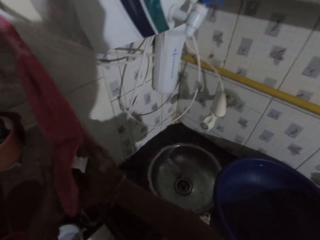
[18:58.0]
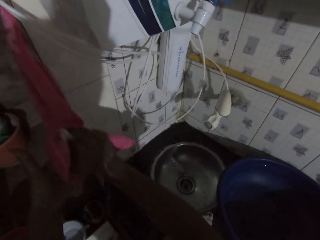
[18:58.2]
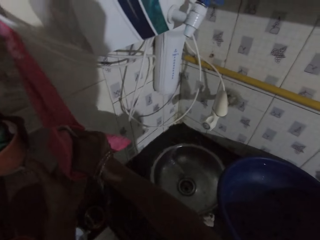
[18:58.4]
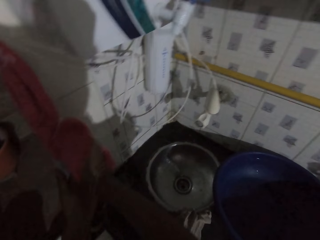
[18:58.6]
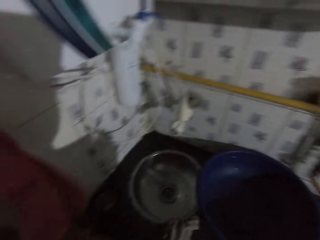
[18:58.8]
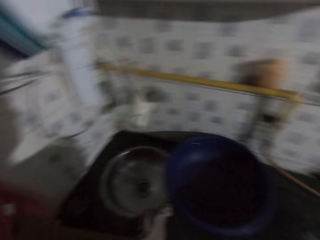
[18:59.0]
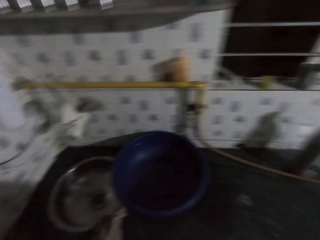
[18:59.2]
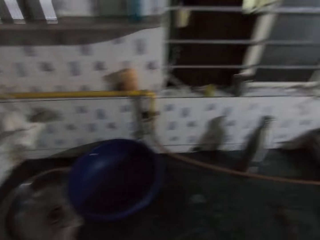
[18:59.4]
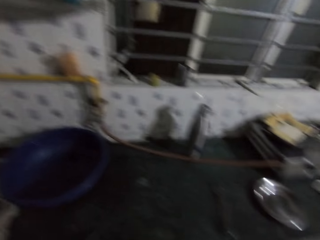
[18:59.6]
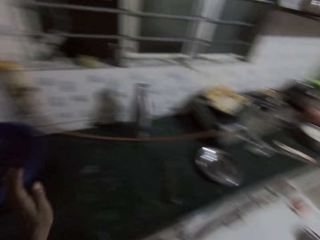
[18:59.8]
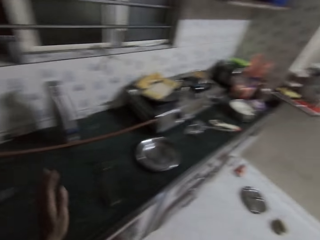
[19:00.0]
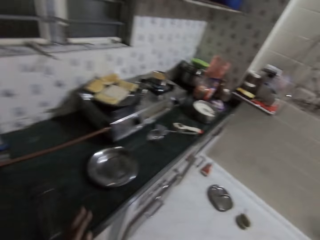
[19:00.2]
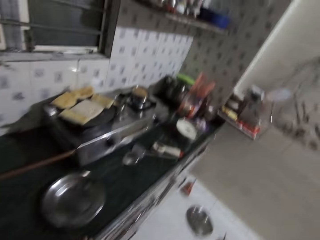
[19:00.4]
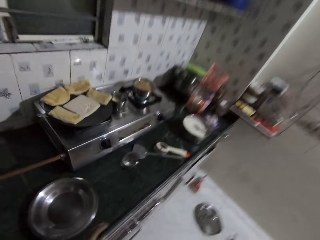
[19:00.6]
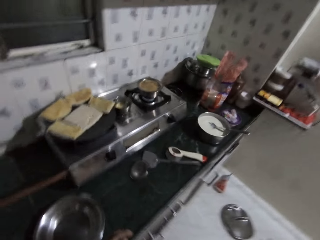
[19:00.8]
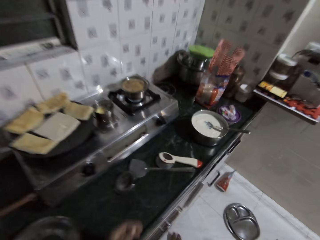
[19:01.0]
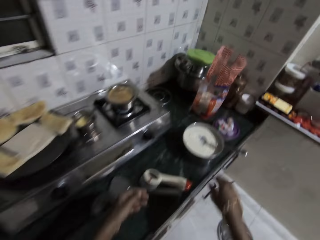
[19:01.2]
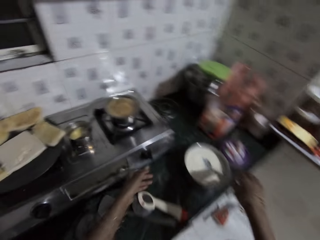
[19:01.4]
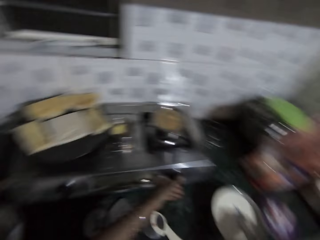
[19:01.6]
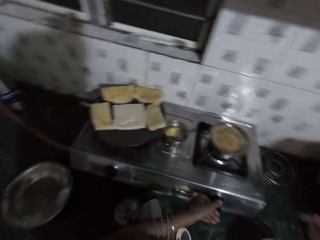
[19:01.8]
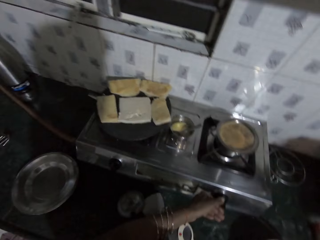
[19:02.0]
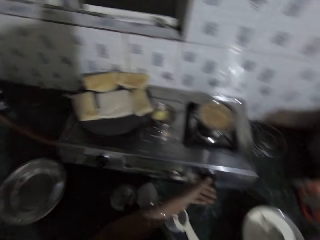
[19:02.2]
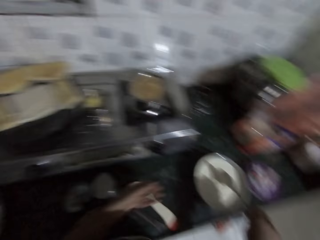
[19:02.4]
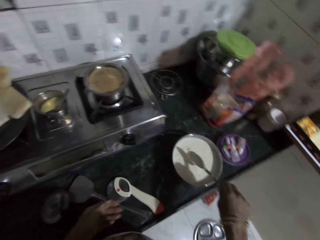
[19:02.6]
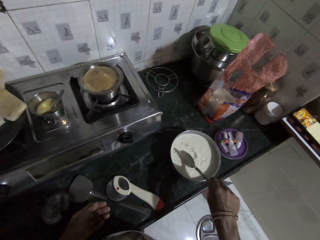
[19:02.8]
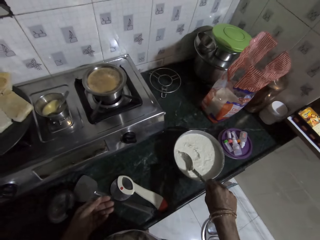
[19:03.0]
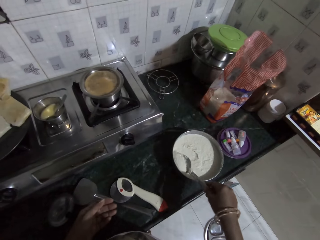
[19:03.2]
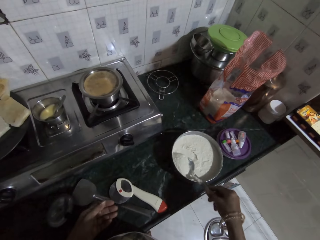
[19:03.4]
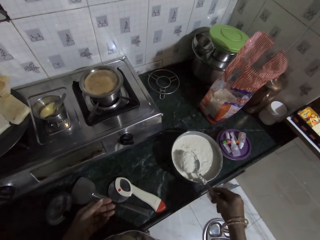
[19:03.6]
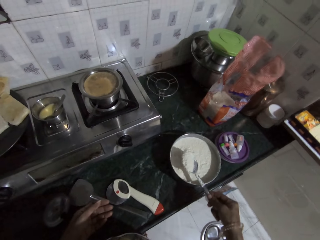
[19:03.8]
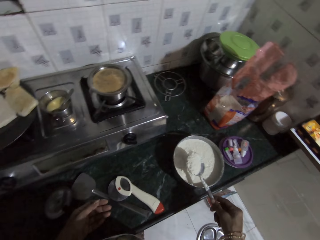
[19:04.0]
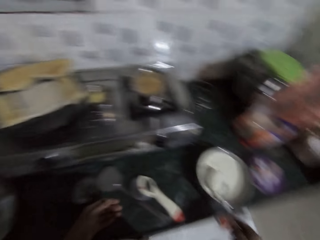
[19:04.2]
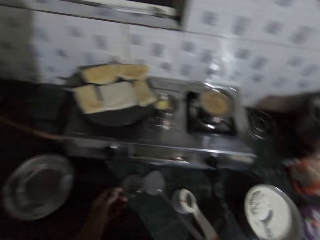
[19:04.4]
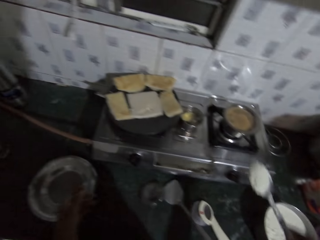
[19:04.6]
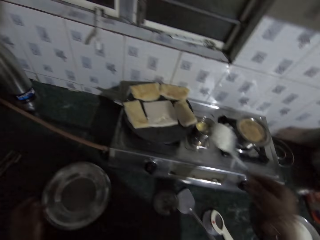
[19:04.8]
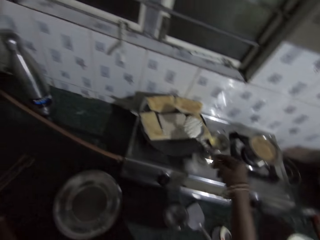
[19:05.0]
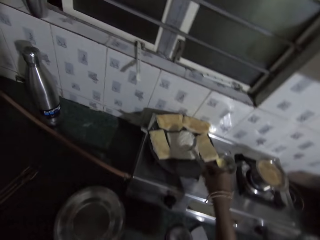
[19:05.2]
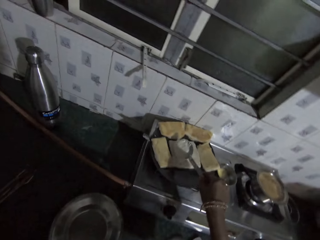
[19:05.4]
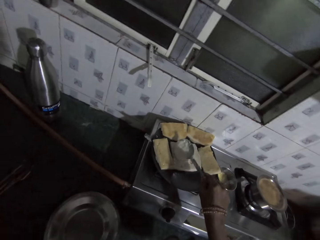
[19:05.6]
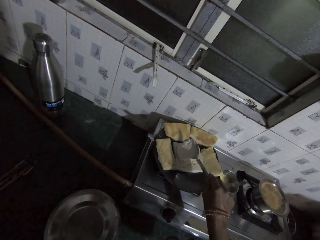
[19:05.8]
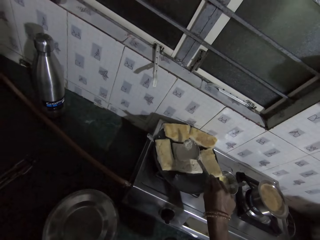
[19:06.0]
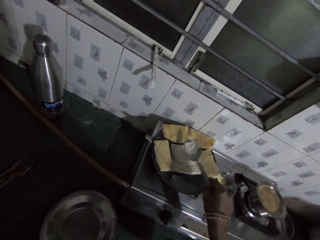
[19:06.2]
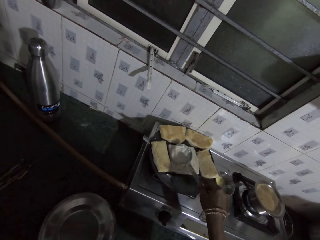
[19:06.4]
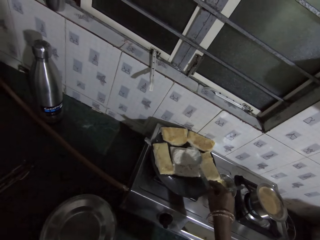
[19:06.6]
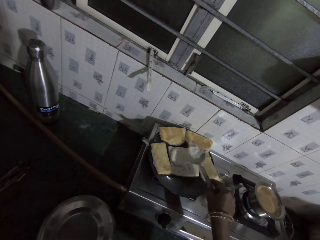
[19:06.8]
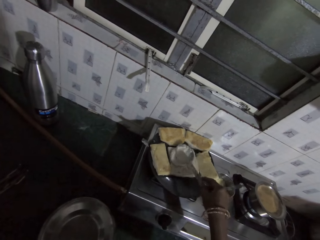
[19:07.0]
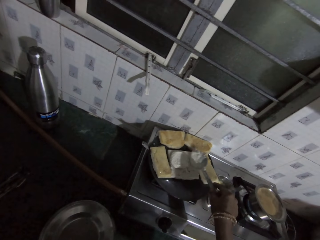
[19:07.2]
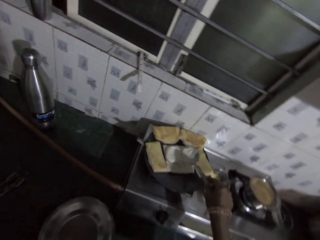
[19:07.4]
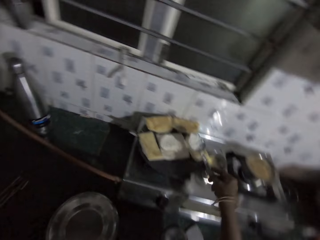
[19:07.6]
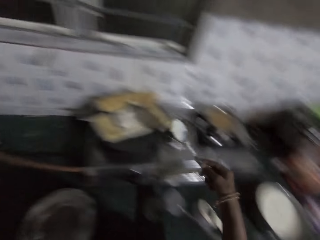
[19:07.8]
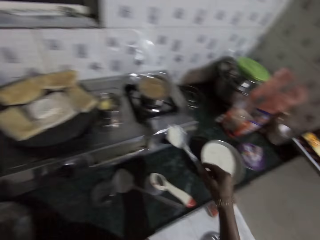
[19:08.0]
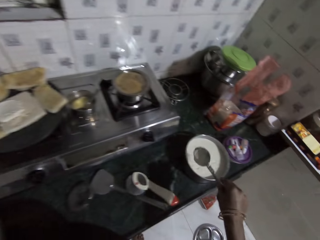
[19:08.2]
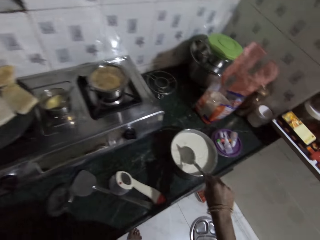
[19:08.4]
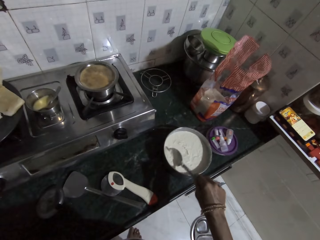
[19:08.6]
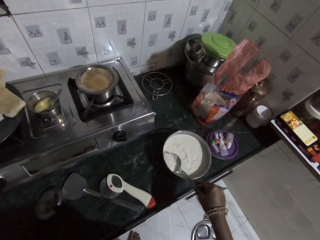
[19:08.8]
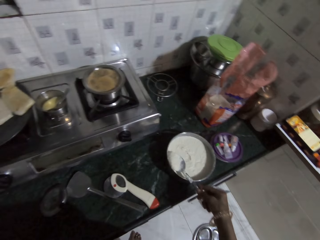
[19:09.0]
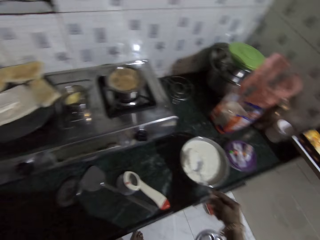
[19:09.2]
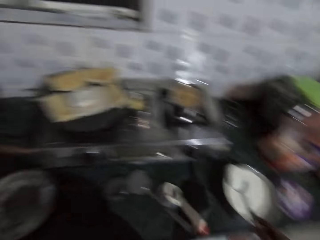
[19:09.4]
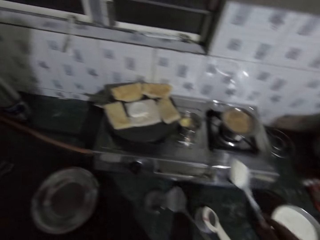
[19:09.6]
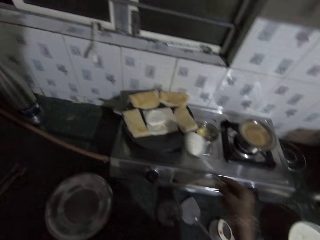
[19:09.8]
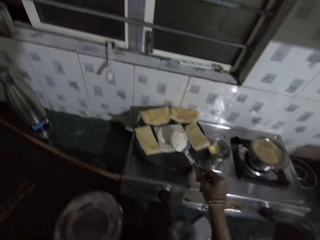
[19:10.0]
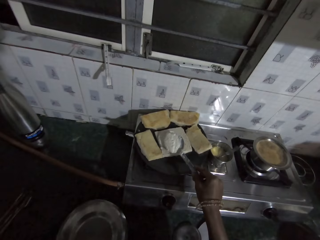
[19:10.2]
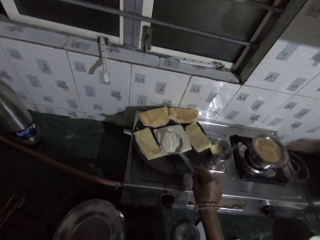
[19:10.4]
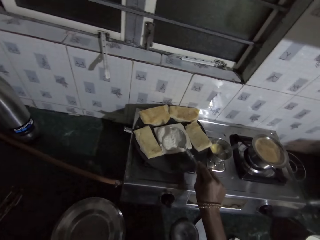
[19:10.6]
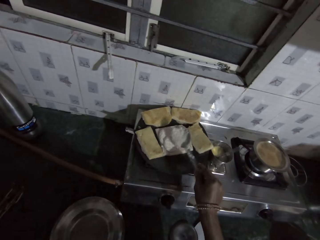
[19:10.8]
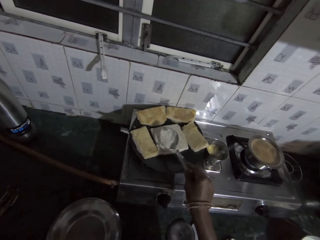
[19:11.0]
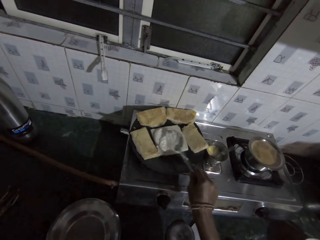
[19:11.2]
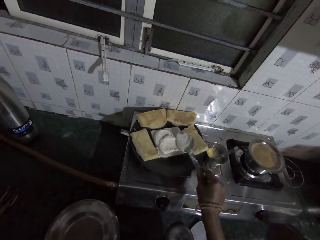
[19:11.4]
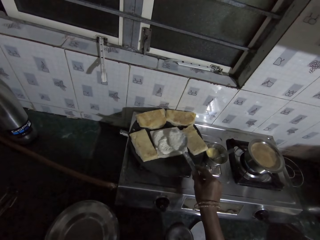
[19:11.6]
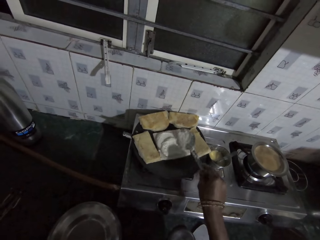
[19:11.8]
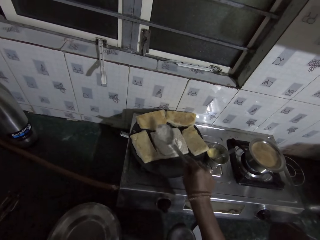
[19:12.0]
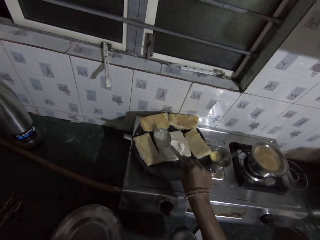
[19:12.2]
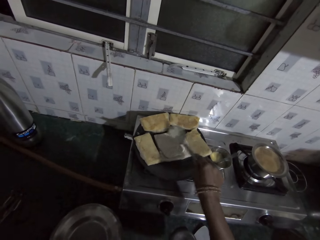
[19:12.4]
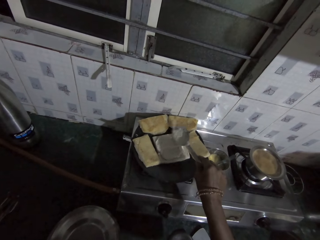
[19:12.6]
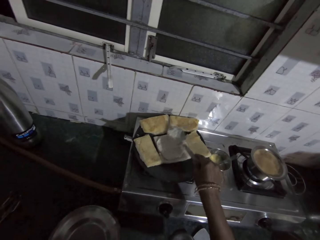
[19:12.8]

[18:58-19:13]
The camera wearer walks to the cooker. She switches the cooker with her left hand. She scoops baking powder from the plate of baking powder with the spoon in her right hand. She spreads the baking powder on the naan bread with the spoon in her right hand. She scoops baking powder from the plate of baking powder with the spoon in her right hand. She spreads the baking powder on the naan bread with the spoon in her right hand.

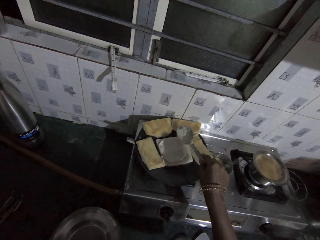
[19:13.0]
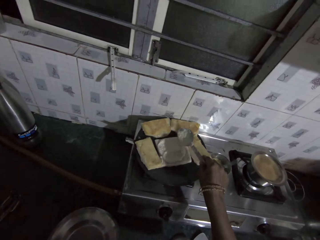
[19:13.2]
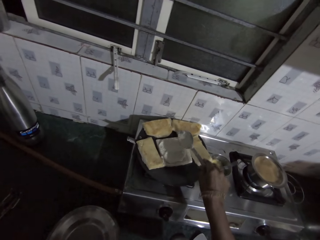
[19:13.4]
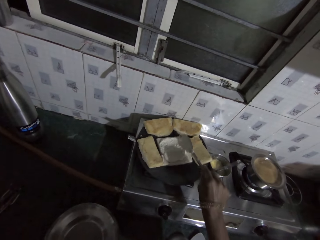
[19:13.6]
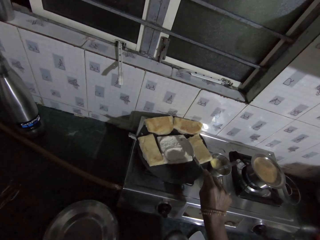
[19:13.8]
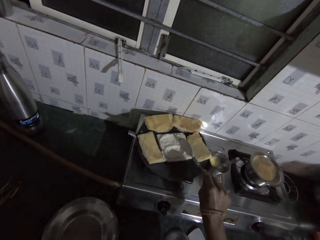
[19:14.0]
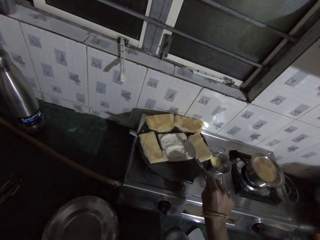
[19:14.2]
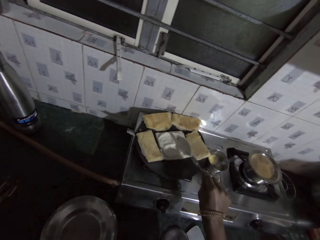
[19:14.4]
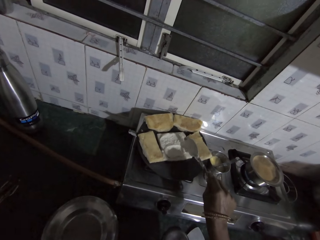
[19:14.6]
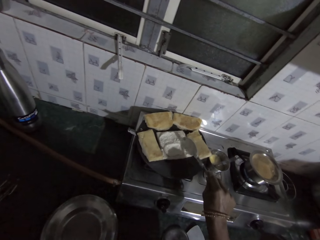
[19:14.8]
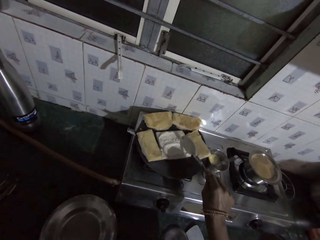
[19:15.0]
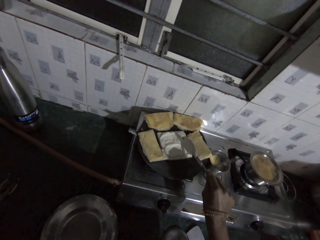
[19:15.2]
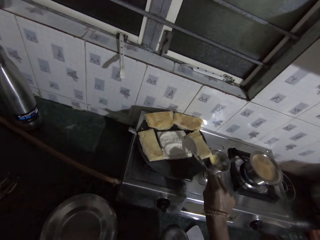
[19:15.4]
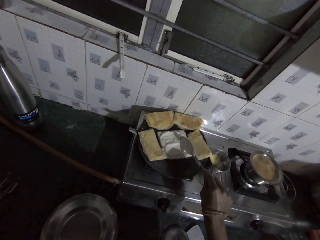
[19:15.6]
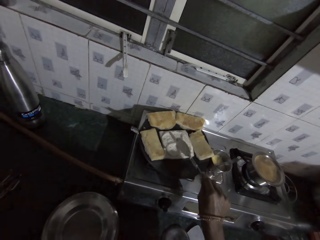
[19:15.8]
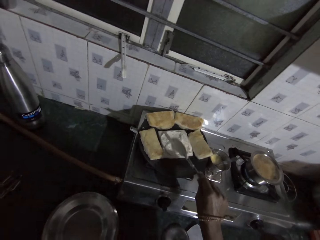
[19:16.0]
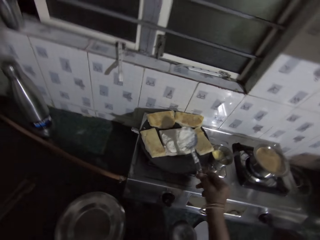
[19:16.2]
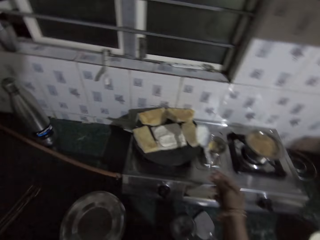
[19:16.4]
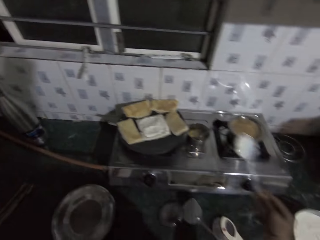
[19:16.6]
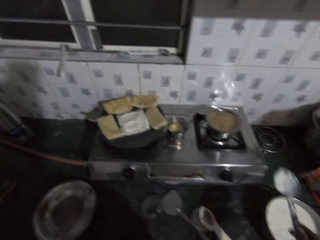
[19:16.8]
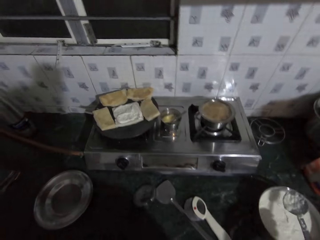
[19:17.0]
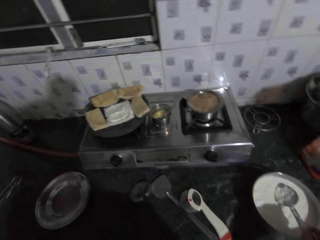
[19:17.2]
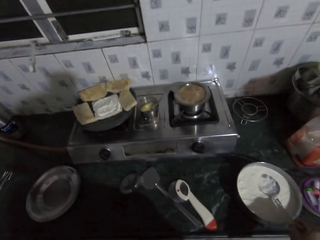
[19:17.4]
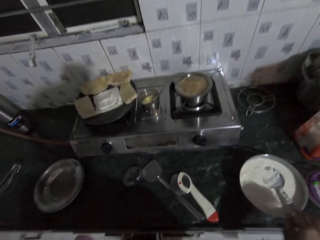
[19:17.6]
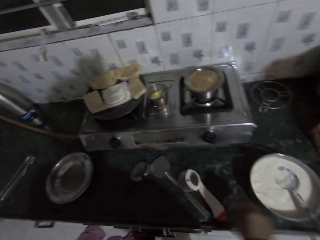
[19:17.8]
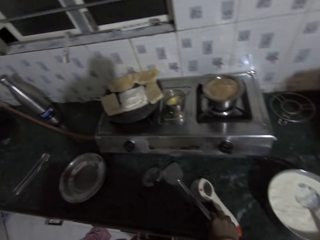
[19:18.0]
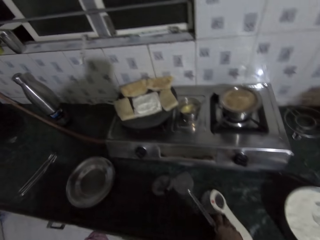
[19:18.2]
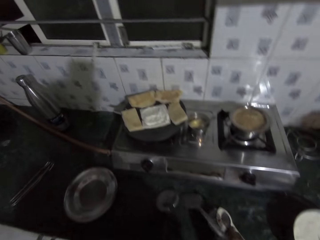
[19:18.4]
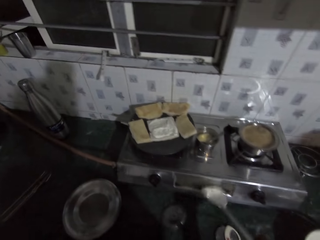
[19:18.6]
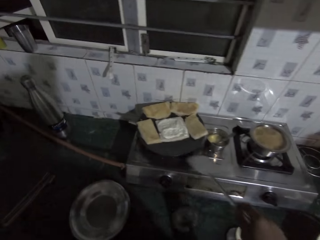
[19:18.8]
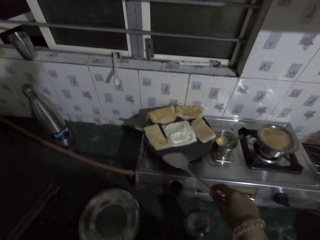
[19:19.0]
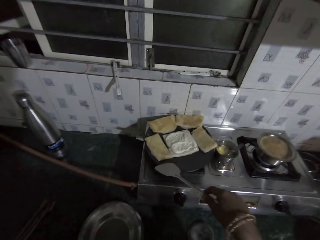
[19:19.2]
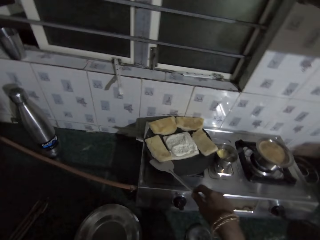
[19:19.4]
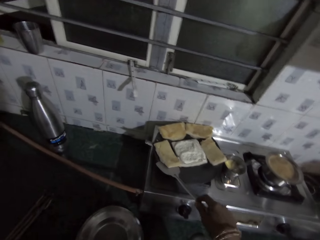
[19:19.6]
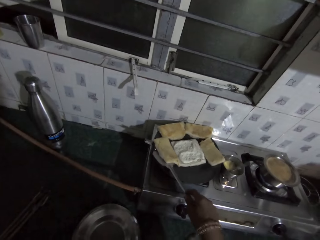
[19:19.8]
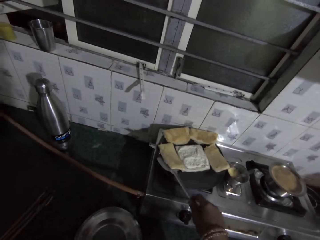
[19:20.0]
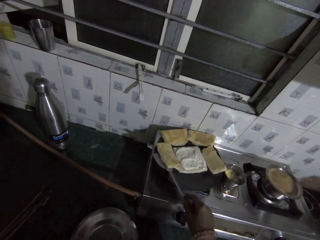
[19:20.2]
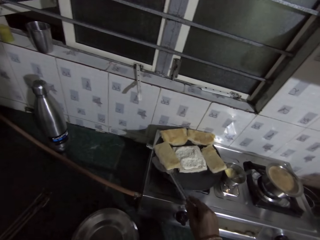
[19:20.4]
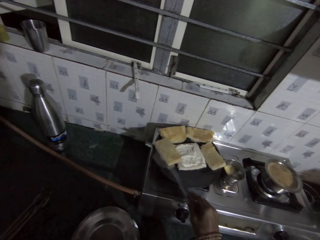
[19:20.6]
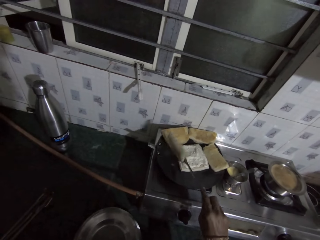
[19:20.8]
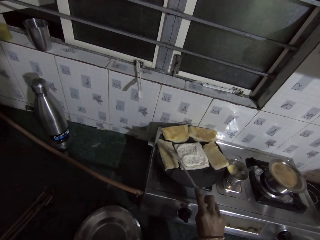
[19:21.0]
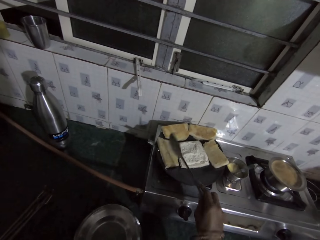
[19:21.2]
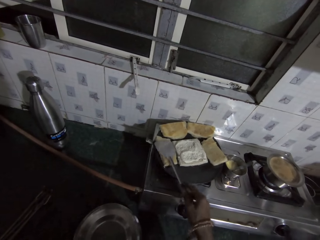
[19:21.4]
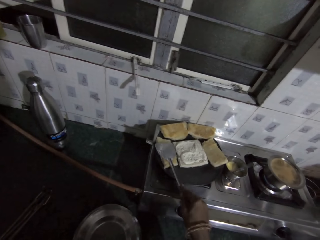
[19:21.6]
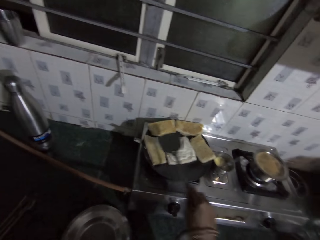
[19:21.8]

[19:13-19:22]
The camera wearer places the spoon in the plate with her right hand. She grabs a spatula. She flips the pieces of naan with the spatula in her right hand. She presses the piece of naan on the frying pan with the spatula in her right hand.
